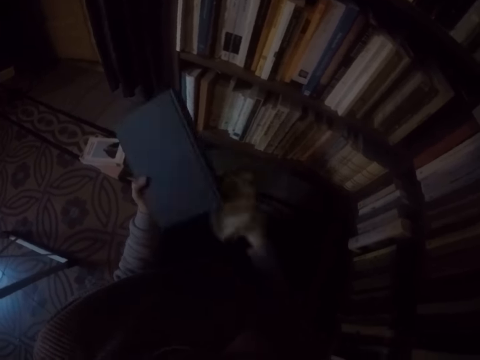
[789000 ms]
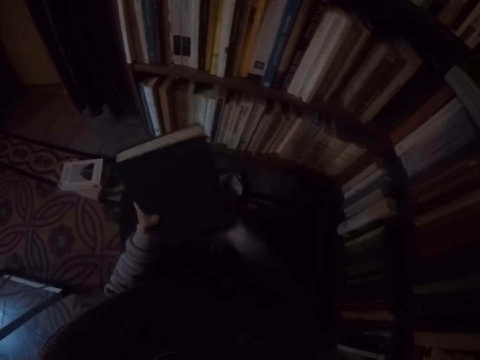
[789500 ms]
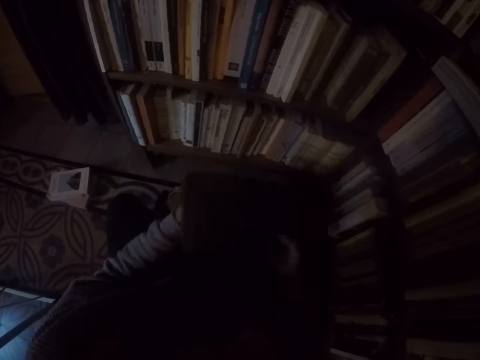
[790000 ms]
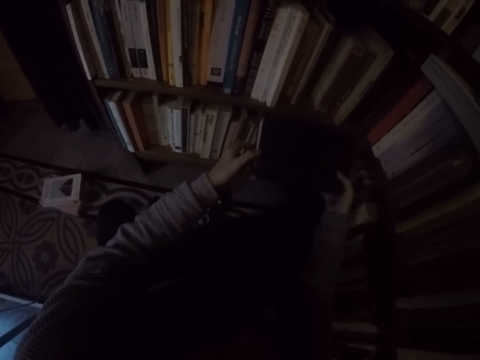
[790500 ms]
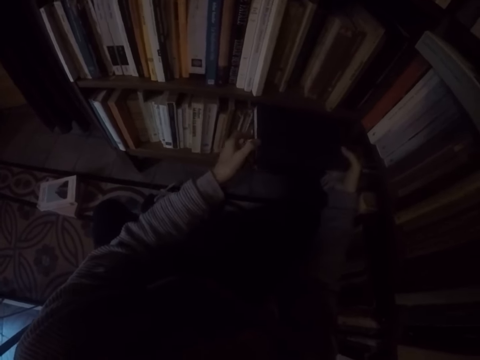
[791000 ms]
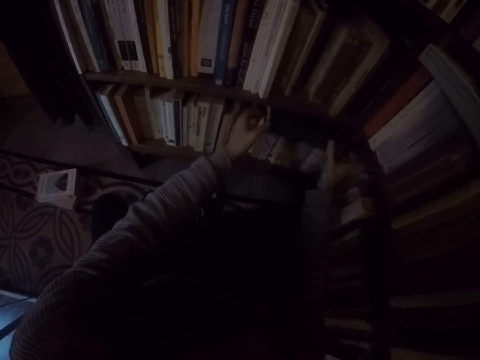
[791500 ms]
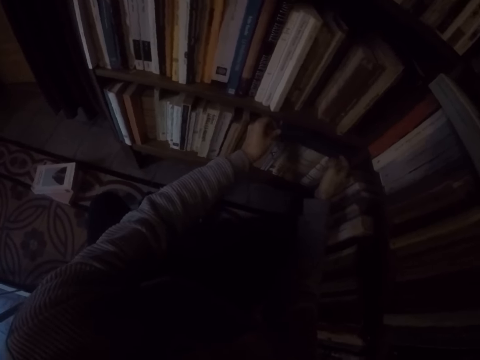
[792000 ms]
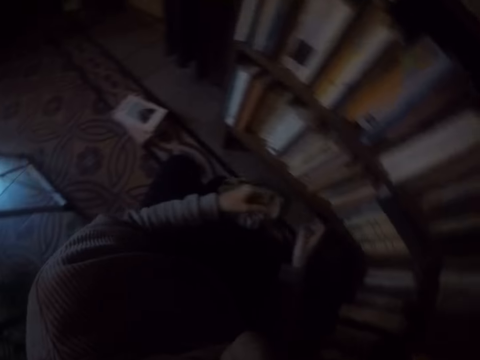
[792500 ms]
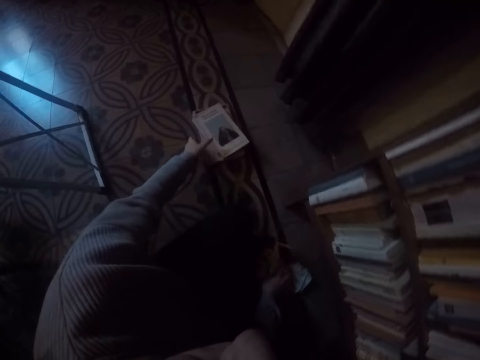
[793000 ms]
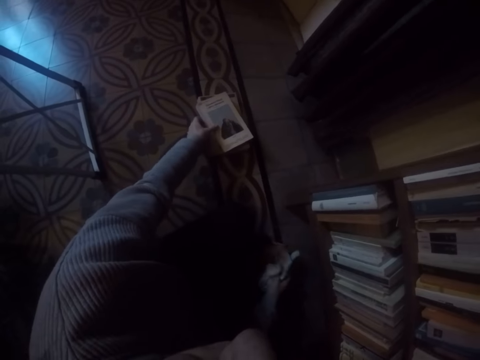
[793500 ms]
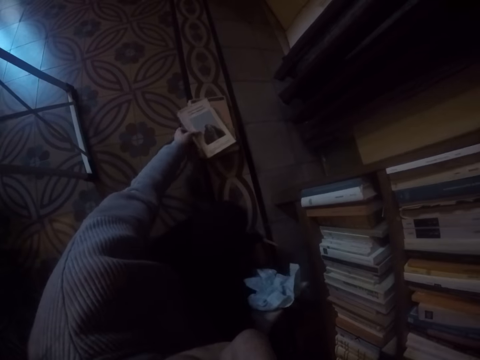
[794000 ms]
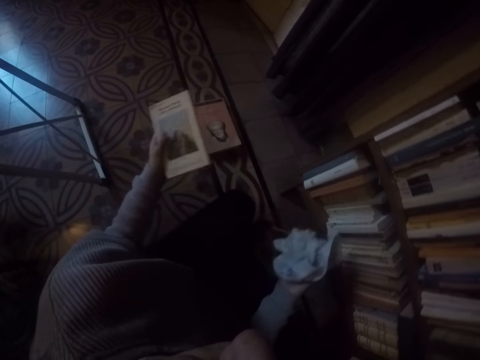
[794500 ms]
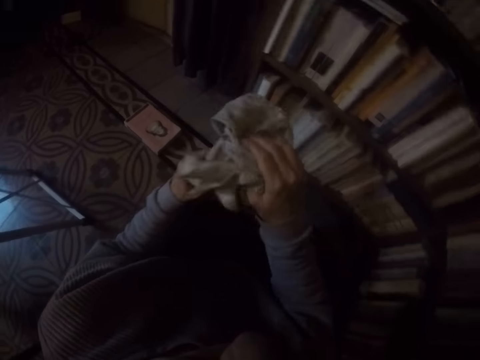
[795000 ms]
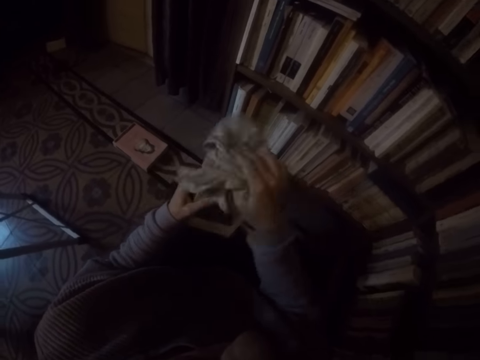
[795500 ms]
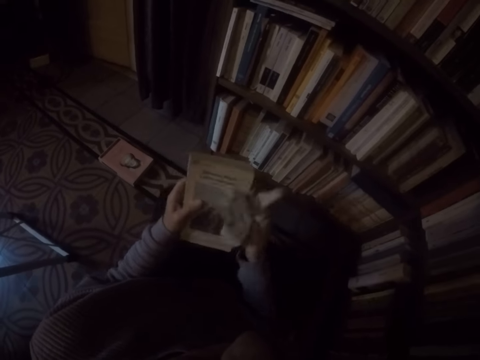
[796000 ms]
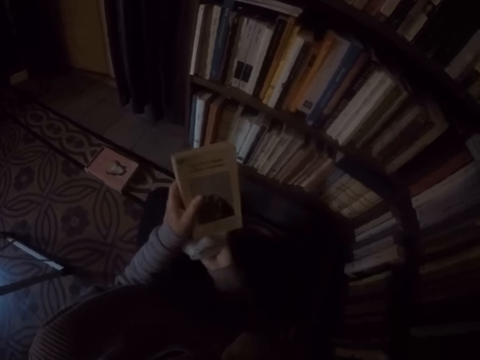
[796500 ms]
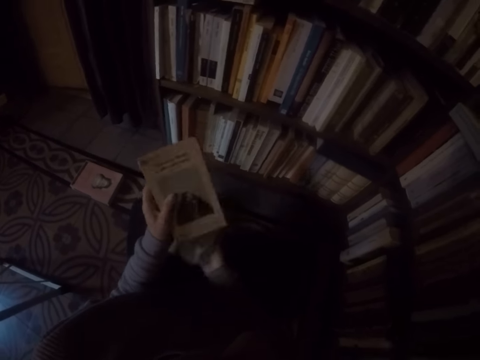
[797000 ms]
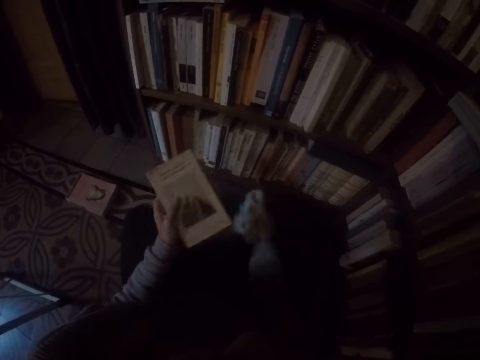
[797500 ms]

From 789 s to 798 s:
The camera wearer drops the rag in her right hand on the ground. She passes the book in her left hand to her right hand. She places the book in both hands into the shelf on other books. She picks up the rag on the ground with her right hand. She picks a book on the ground with her left hand. She wipes the book in her left hand with the rag in her right hand. She drops the rag in her right hand on the ground.

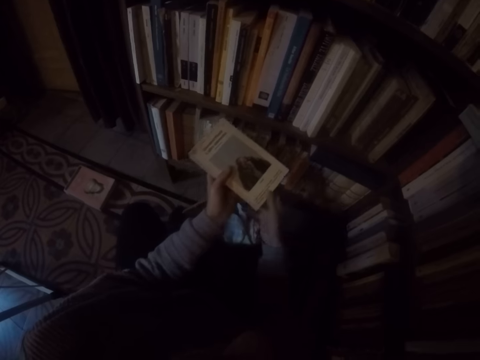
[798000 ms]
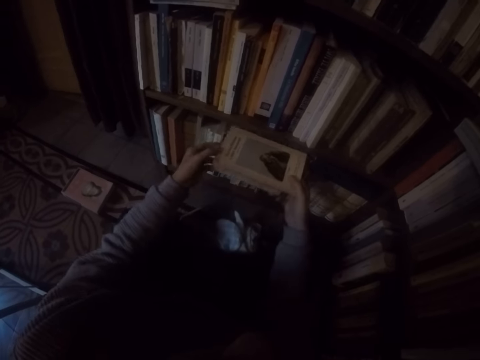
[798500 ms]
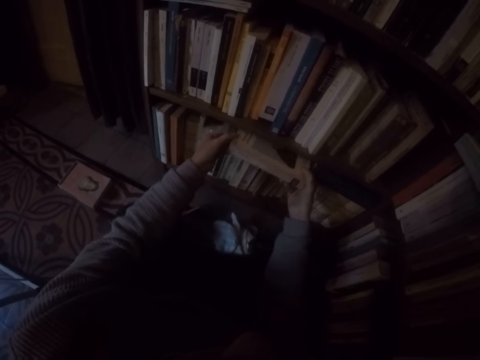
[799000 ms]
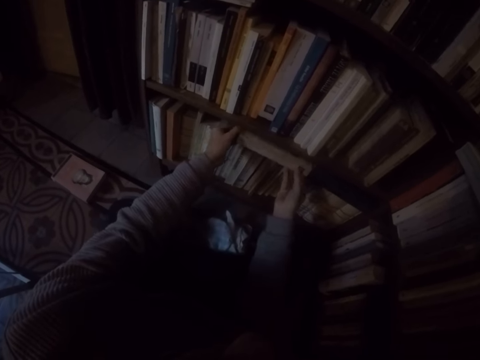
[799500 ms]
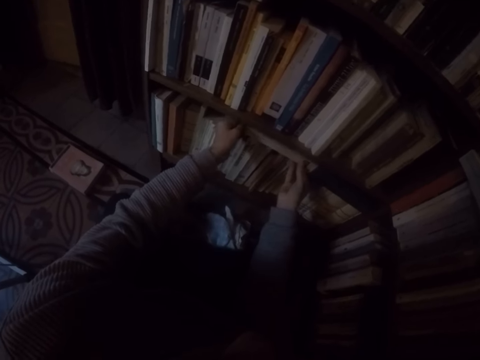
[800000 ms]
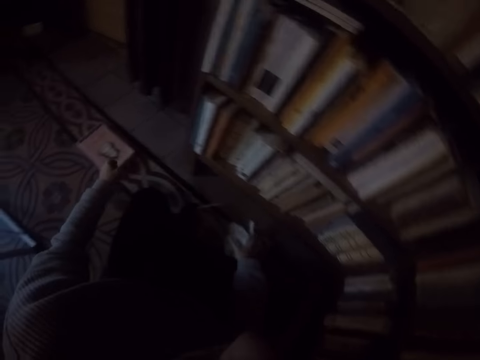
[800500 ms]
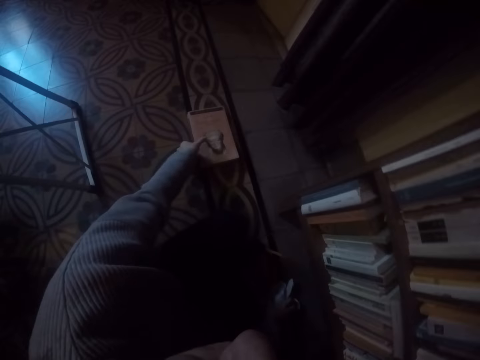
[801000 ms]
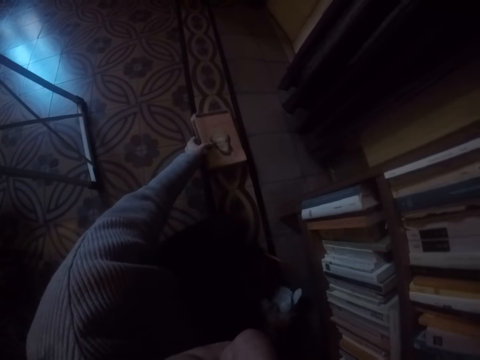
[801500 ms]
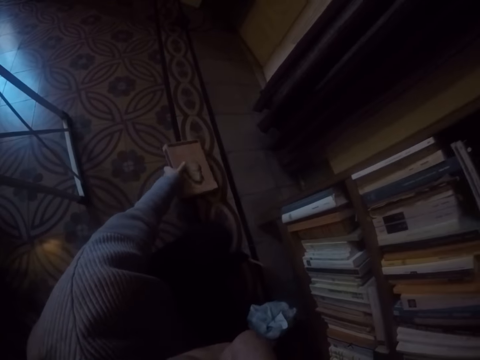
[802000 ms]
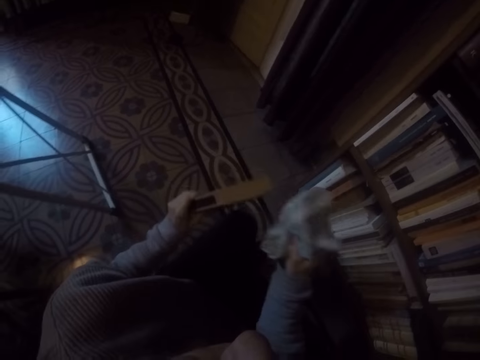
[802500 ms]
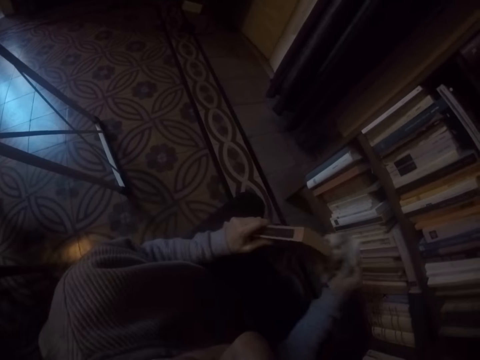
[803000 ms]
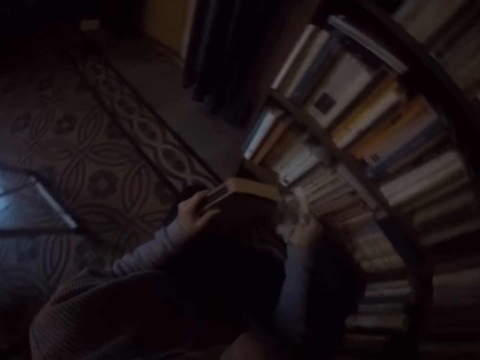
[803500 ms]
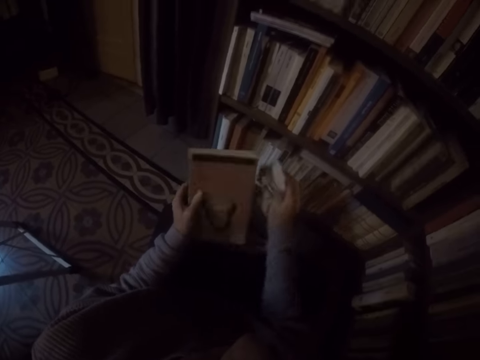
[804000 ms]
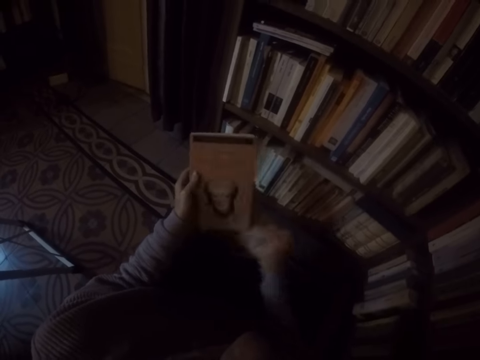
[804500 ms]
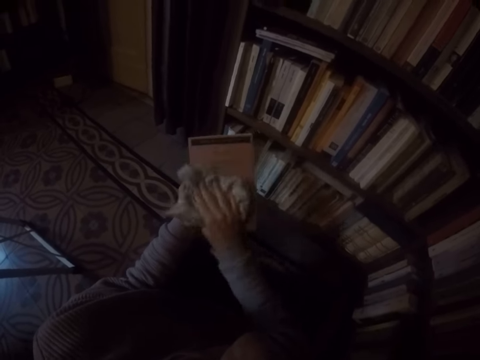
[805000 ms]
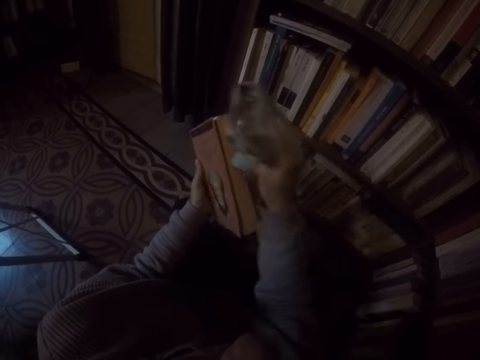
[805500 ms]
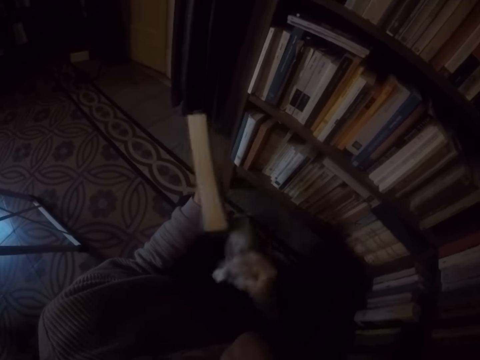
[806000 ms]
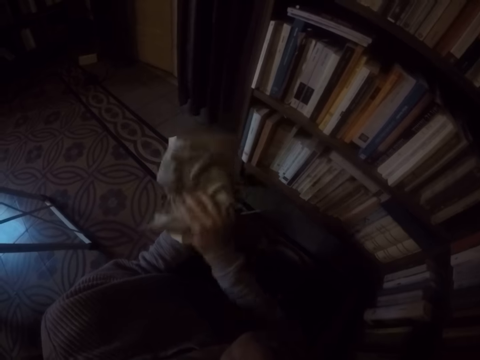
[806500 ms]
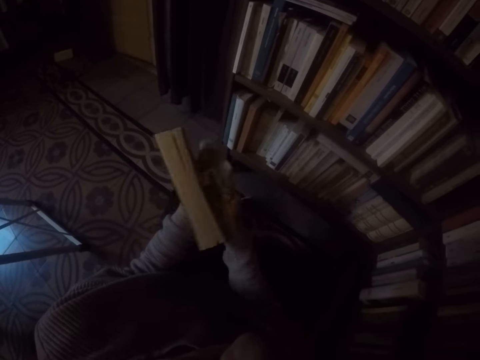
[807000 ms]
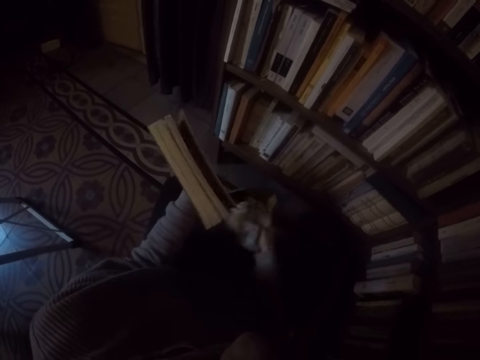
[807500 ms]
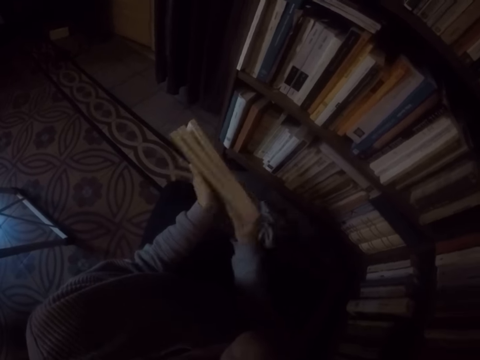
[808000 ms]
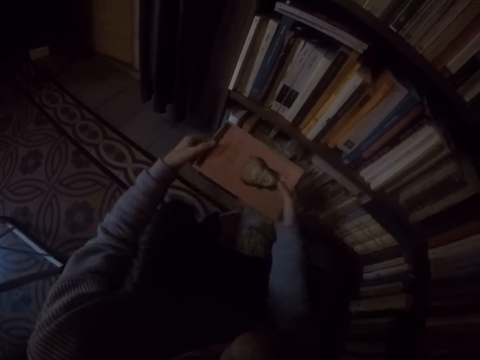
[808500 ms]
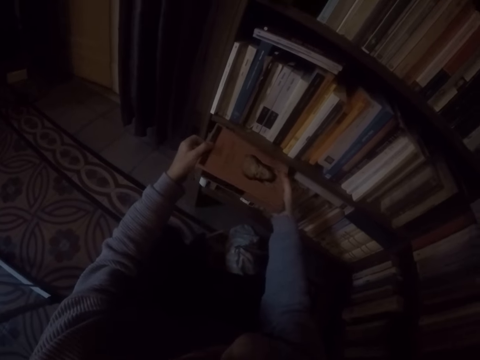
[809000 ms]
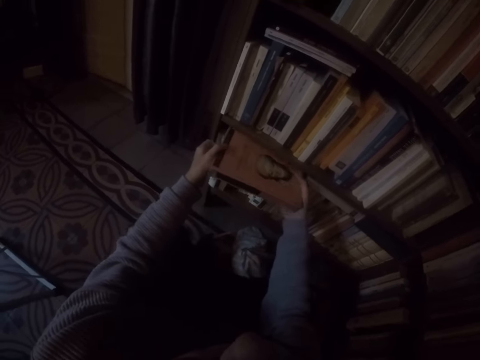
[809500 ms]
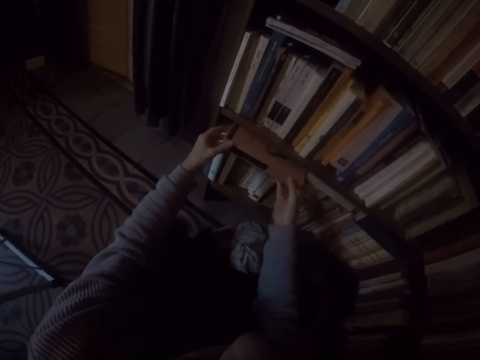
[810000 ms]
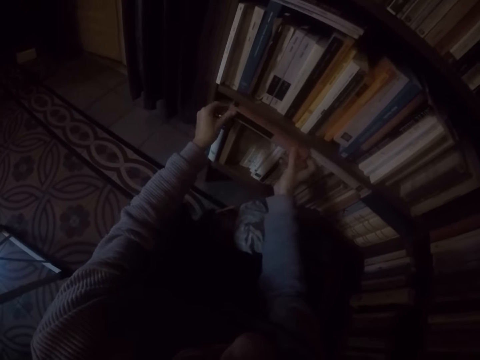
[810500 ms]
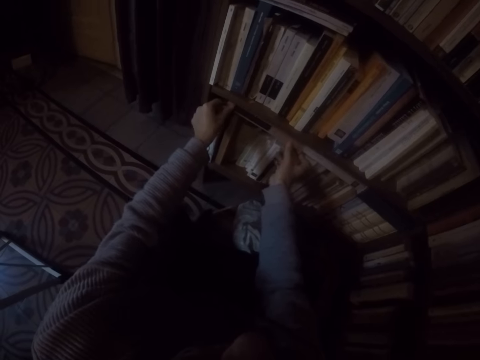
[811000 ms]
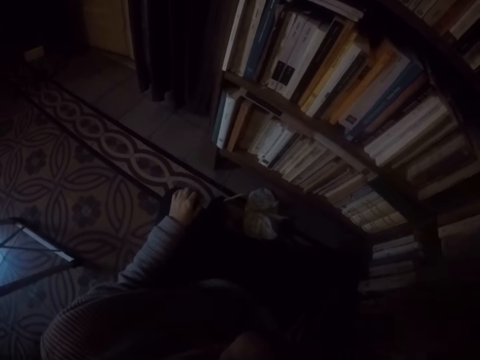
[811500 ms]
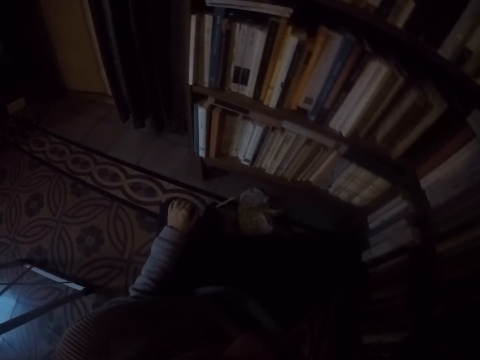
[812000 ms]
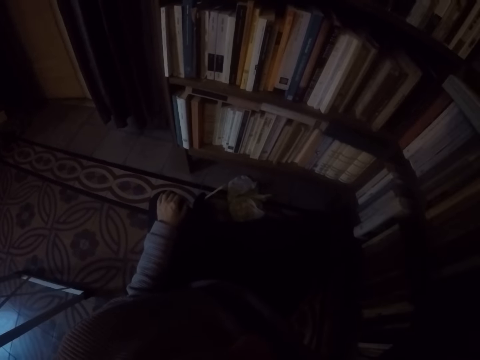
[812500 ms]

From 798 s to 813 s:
The camera wearer passes the book in her left hand to her right hand. She places the book in both hands into the shelf on other books. She picks up the rag on the ground with her right hand. She picks a book on the ground with her left hand. She wipes the book in her left hand with the rag in her right hand. She drops the rag in her right hand on the ground. She passes the book in her left hand to her right hand. She places the book in both hands into the shelf on other books. She moves her hand on the bookshelf. She touches her face with her right hand.
